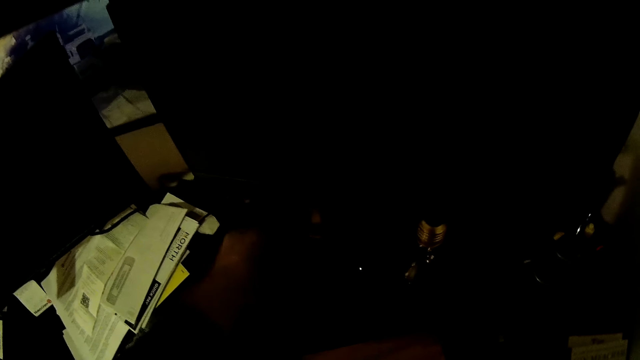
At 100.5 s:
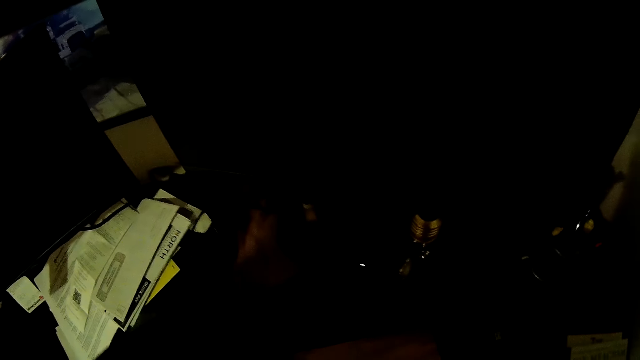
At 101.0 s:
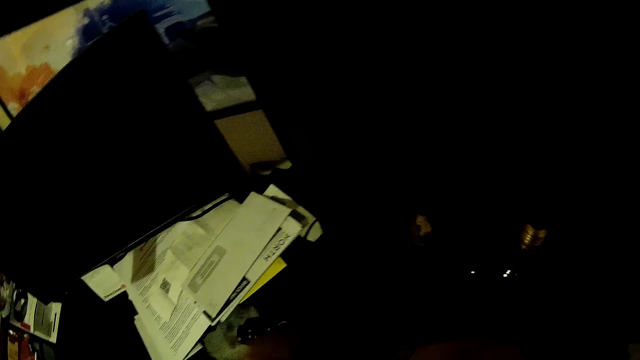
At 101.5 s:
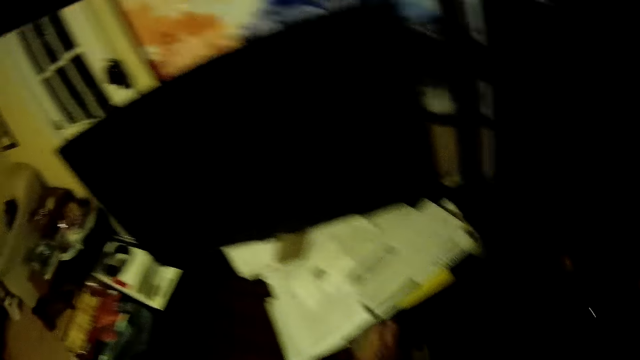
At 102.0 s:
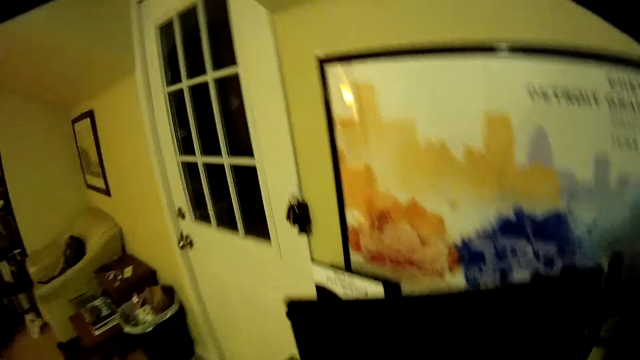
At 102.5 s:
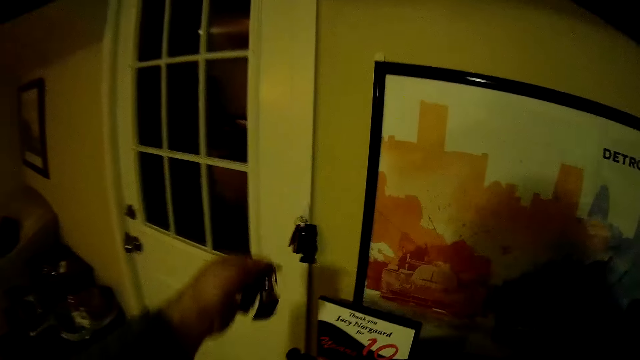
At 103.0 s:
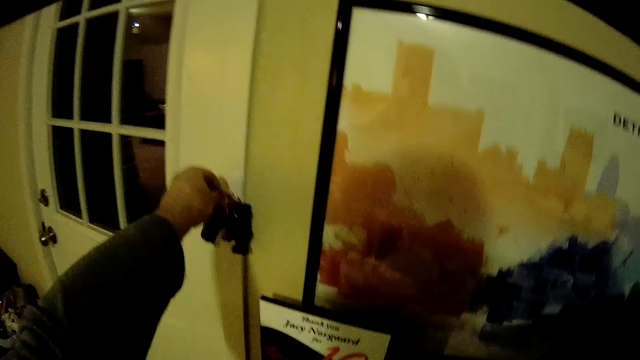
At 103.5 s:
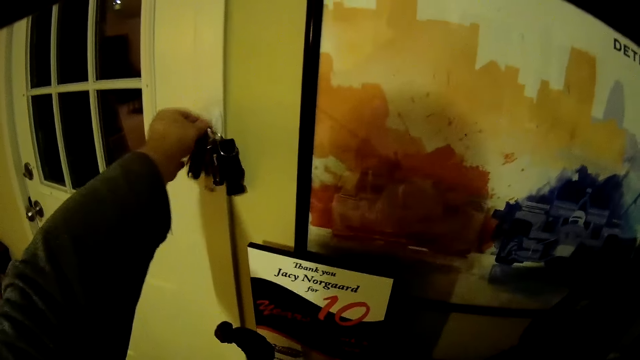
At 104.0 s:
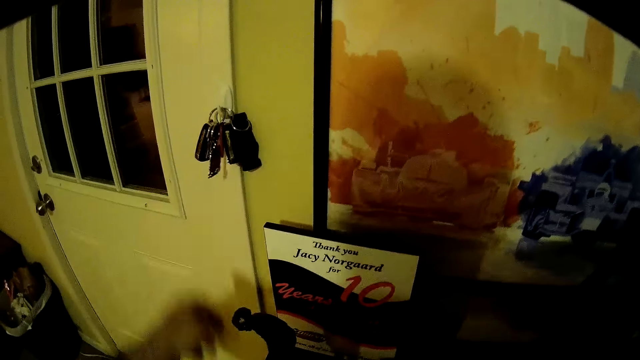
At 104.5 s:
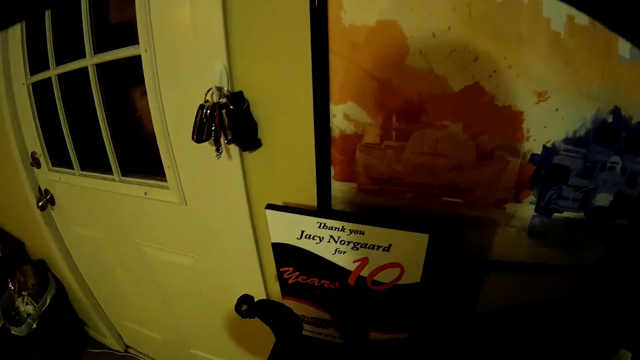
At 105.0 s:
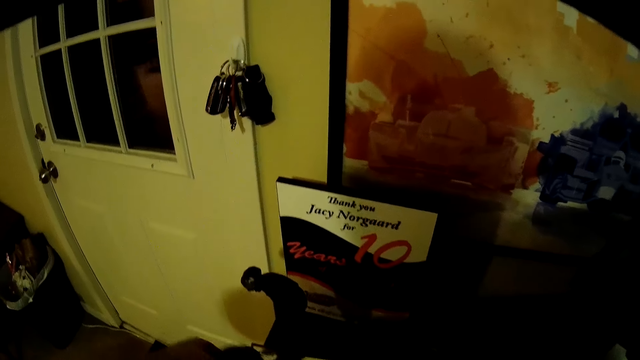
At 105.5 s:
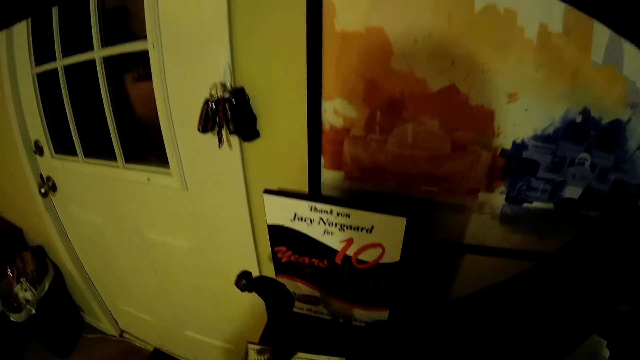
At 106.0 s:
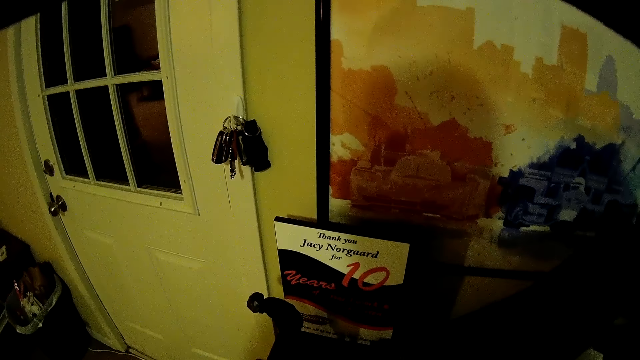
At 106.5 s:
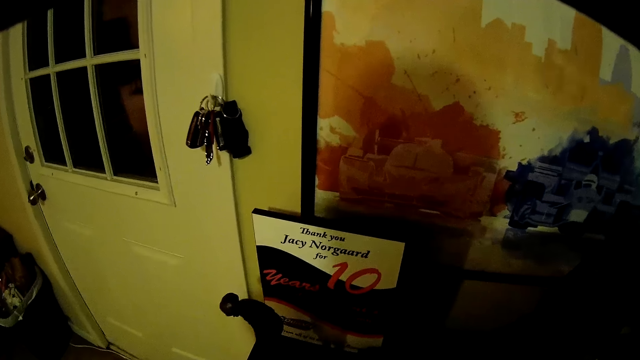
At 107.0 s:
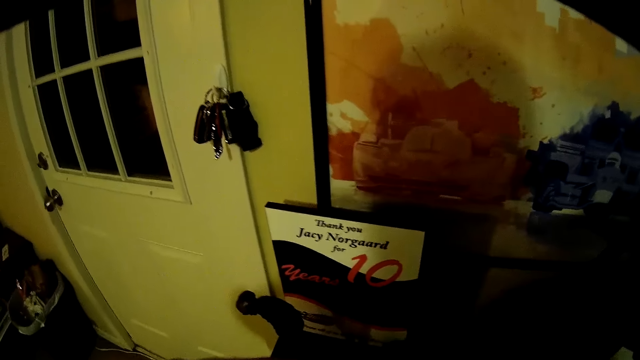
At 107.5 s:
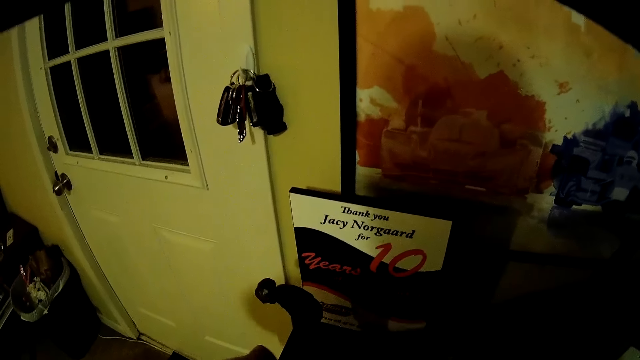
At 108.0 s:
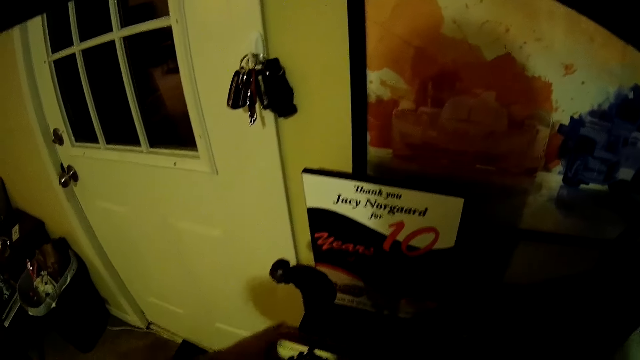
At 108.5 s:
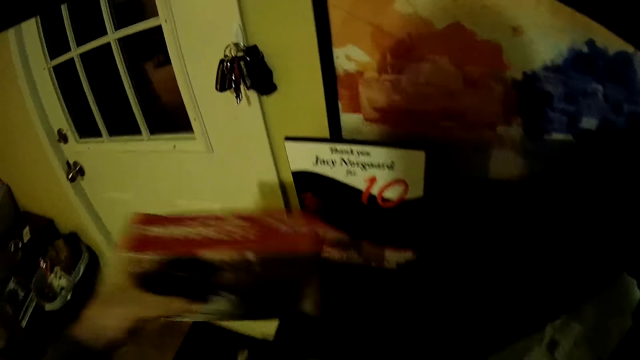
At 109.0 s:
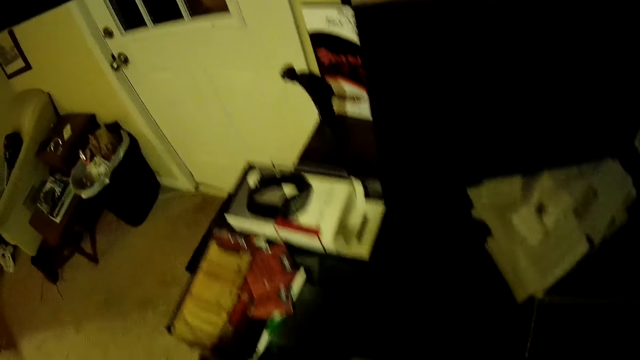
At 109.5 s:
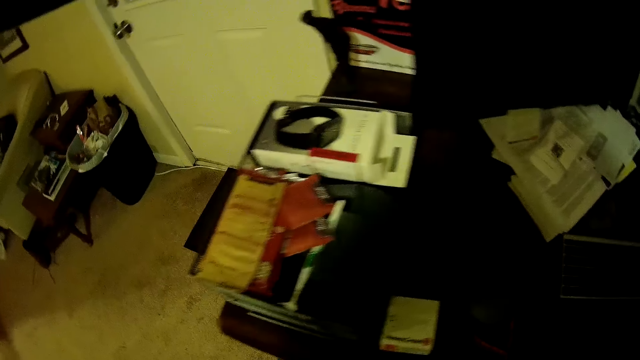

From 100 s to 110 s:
The camera wearer arranges the desktop stand. They look around the room. They place keys on a wall hook. They pick up something from the table. They pick up a book from the table.

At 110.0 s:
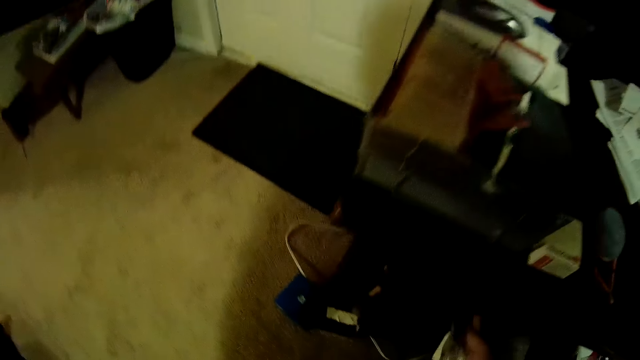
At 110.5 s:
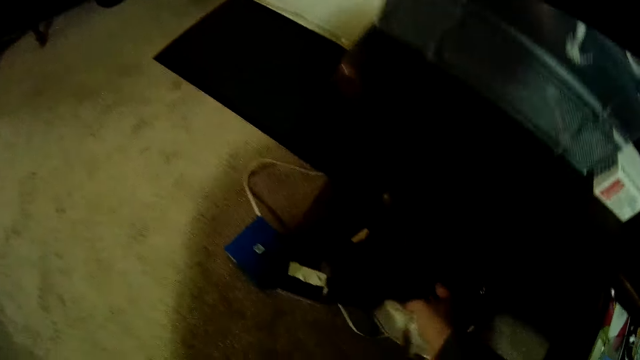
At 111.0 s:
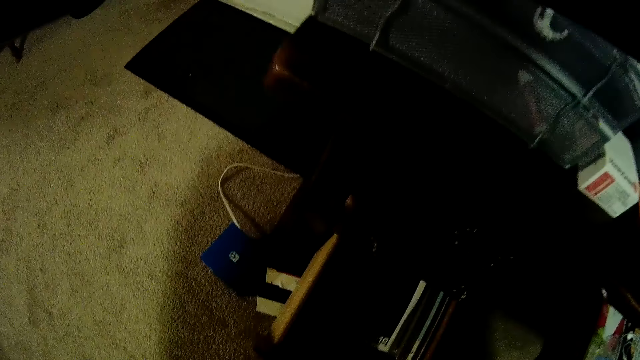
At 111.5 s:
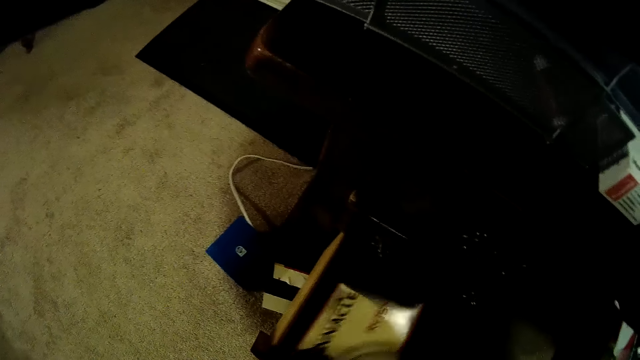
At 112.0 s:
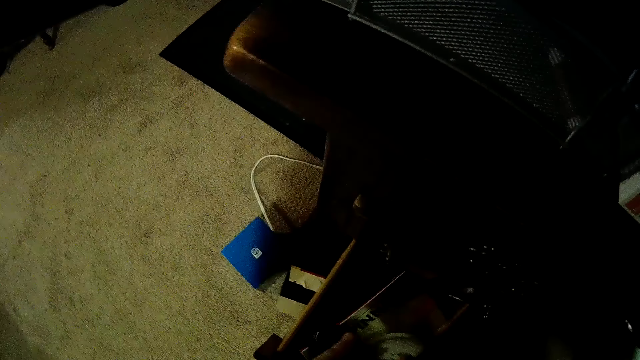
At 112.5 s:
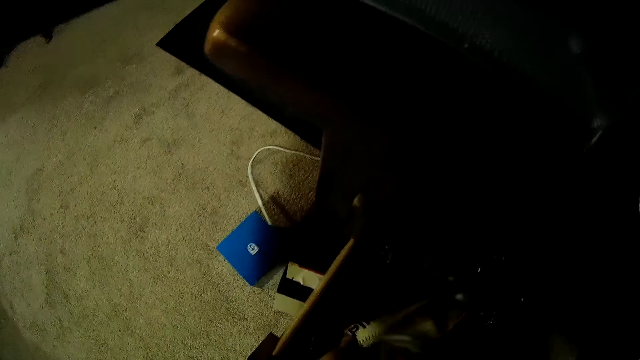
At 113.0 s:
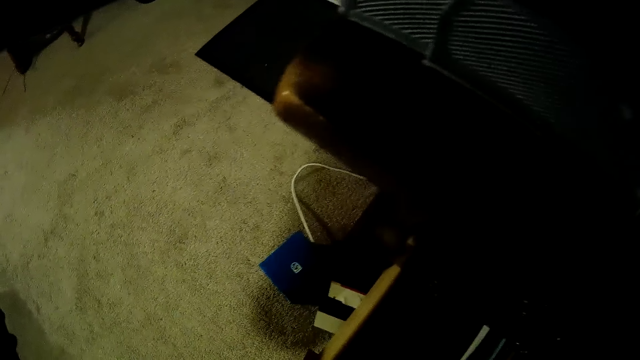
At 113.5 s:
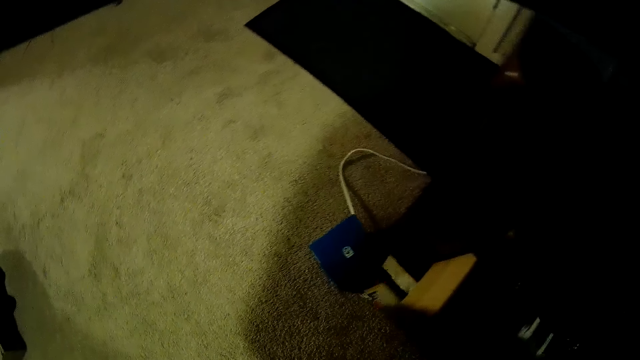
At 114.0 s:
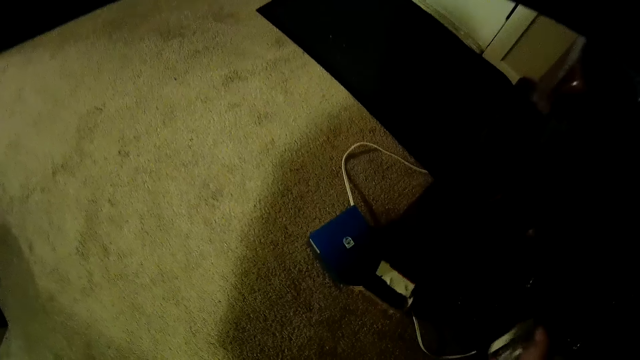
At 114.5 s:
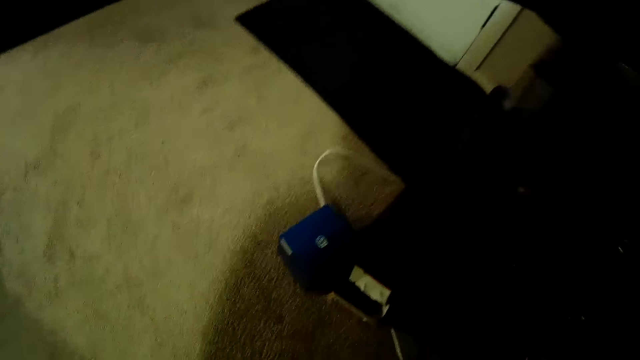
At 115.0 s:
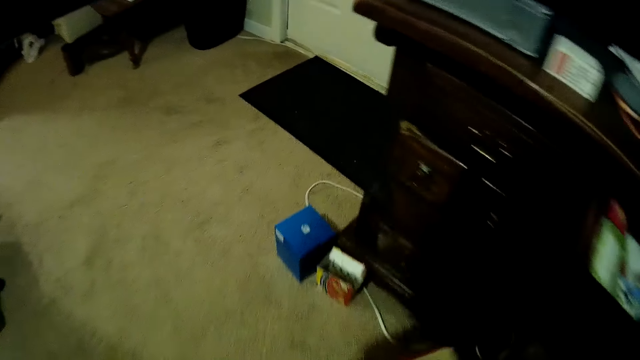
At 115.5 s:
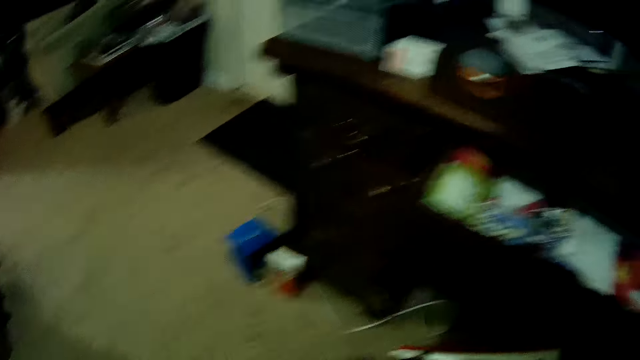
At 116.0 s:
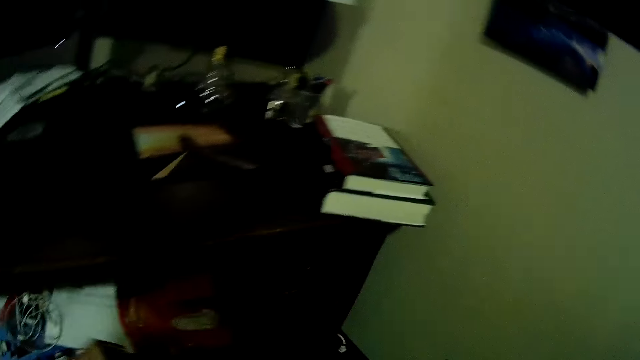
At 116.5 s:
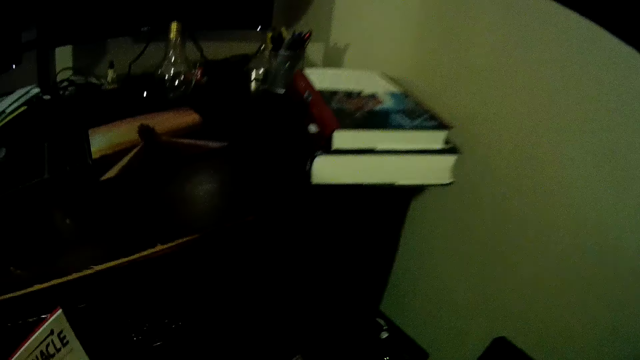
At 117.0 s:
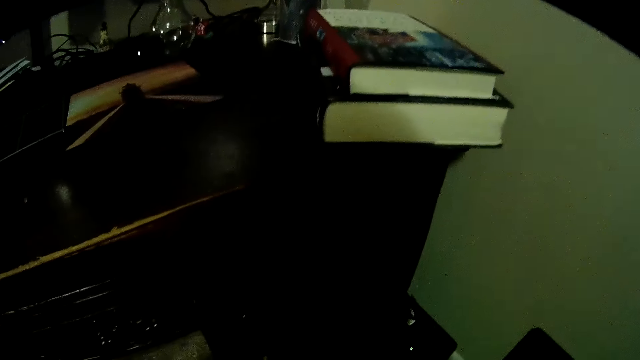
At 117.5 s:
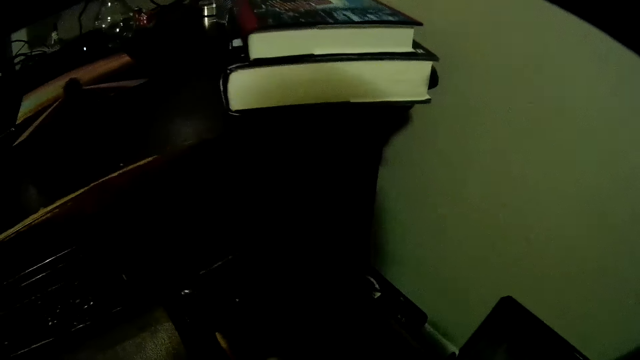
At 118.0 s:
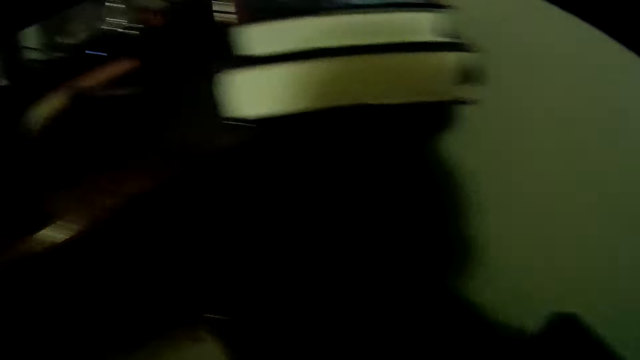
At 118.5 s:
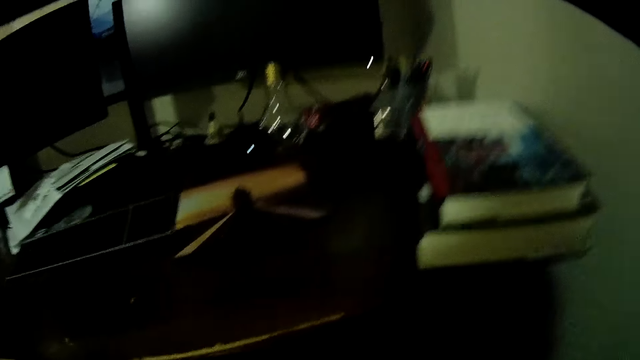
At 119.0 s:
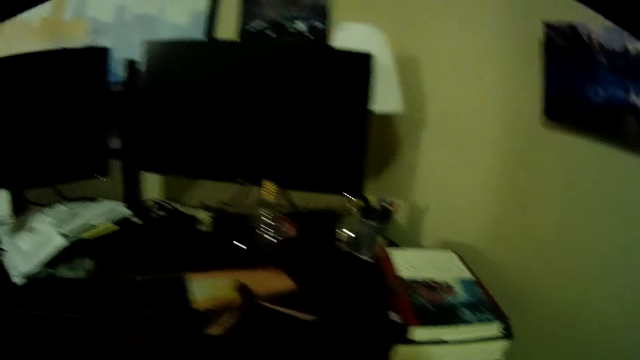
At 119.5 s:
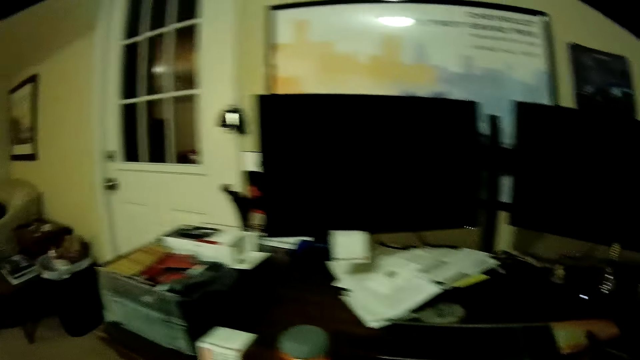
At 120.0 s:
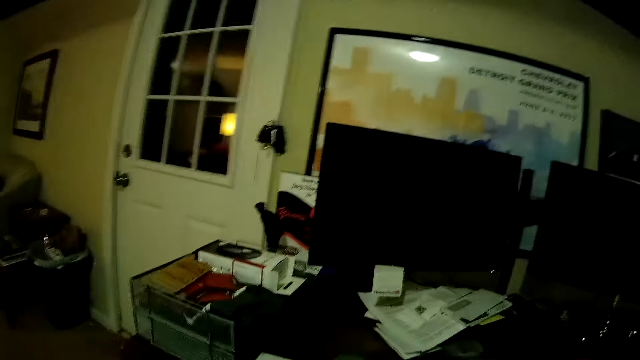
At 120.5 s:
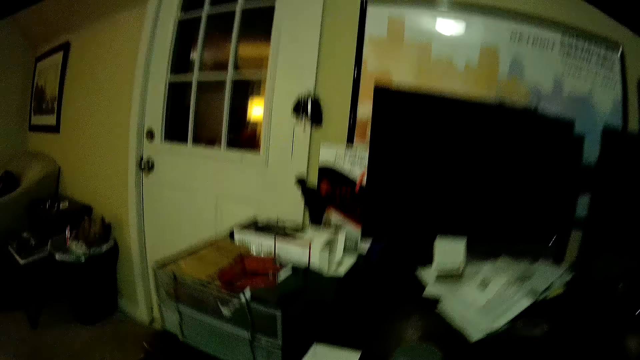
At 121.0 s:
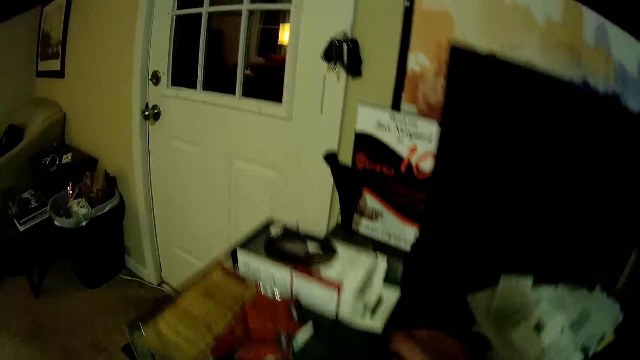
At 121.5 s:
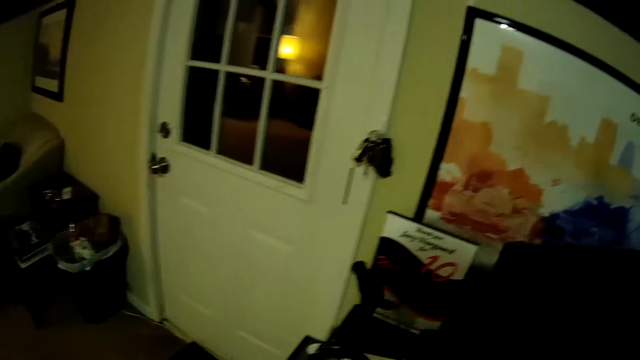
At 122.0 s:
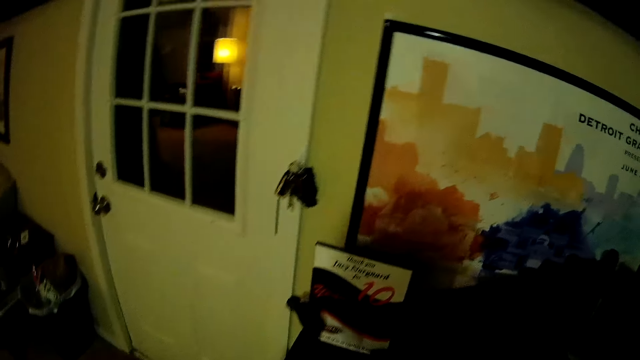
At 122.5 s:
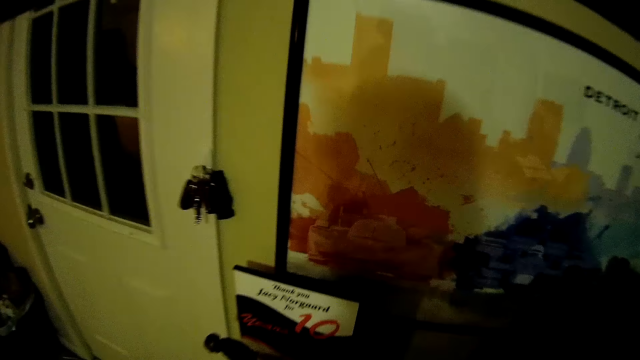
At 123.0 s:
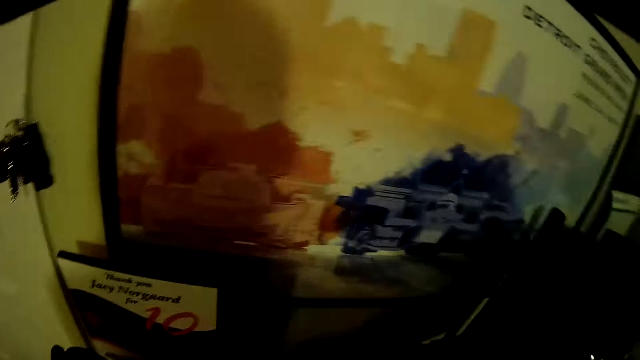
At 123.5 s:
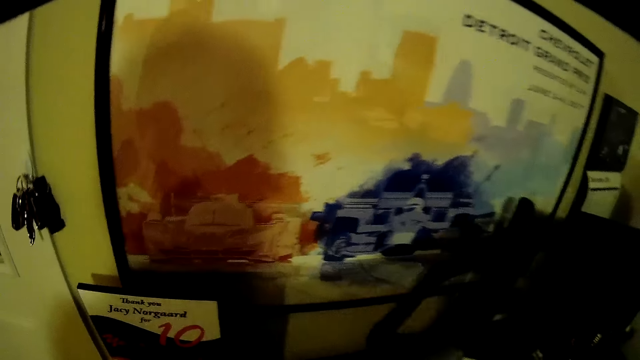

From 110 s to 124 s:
The camera wearer opens a drawer. They place the book in the drawer. They remove the book from the drawer. They close the drawer. They move to the right. They close the drawer. They look around the table.
